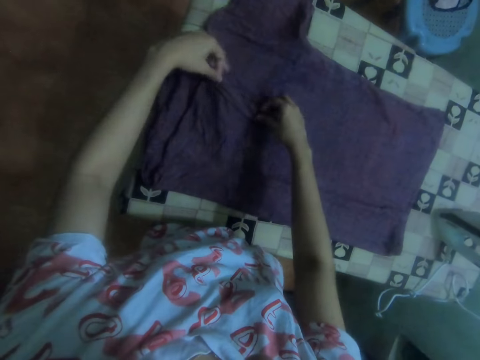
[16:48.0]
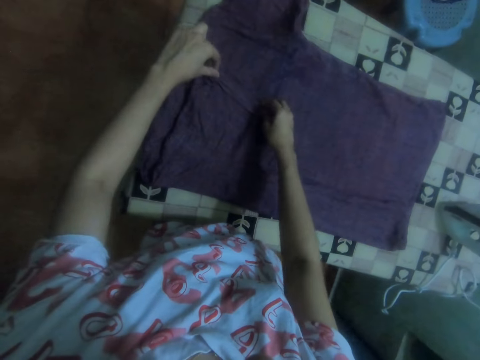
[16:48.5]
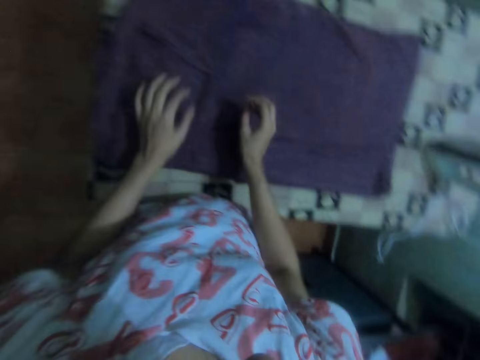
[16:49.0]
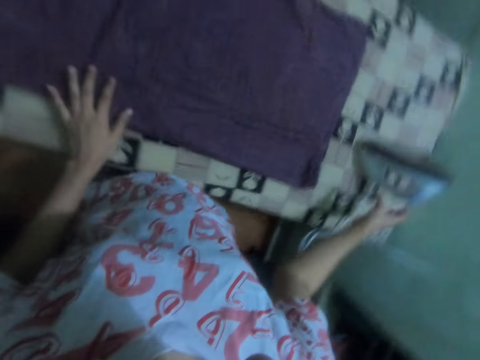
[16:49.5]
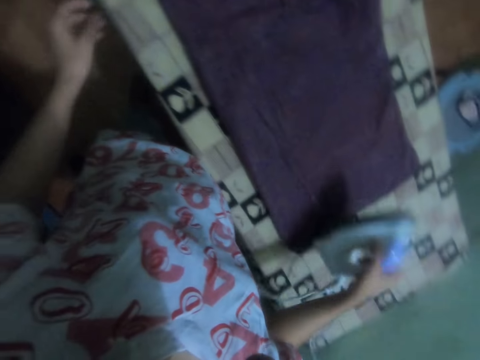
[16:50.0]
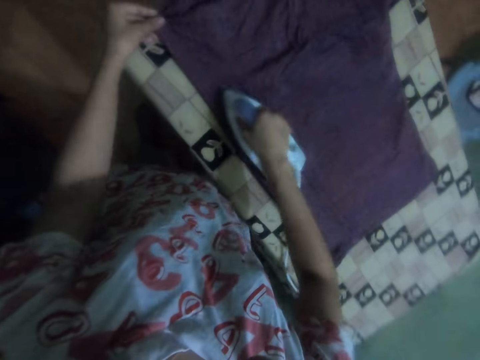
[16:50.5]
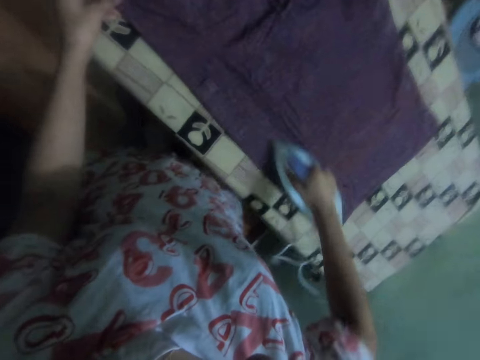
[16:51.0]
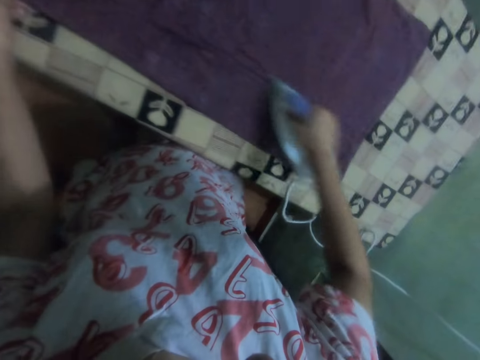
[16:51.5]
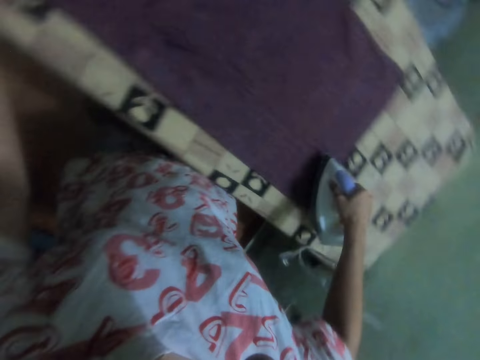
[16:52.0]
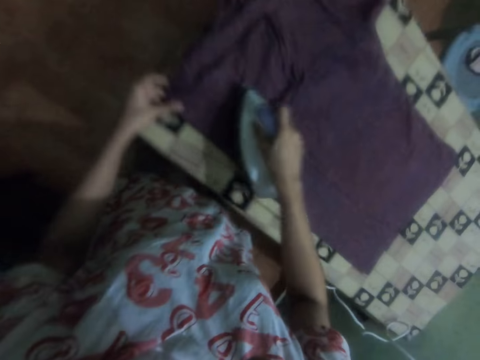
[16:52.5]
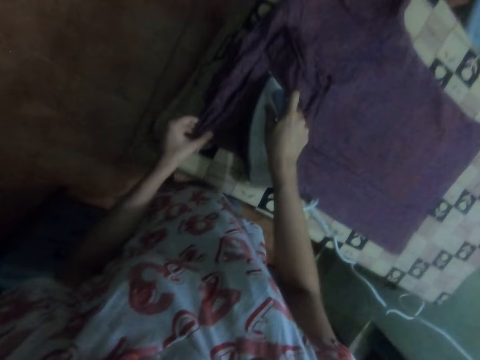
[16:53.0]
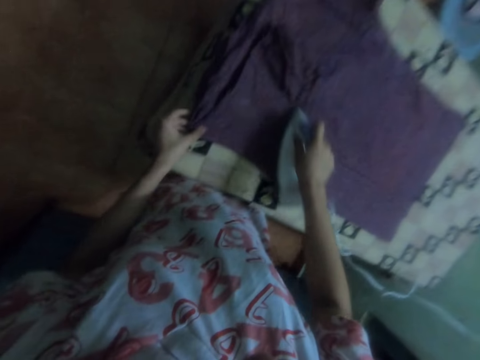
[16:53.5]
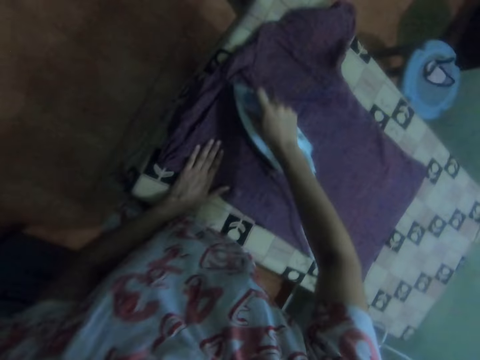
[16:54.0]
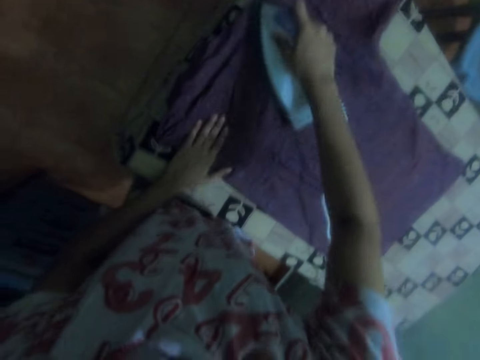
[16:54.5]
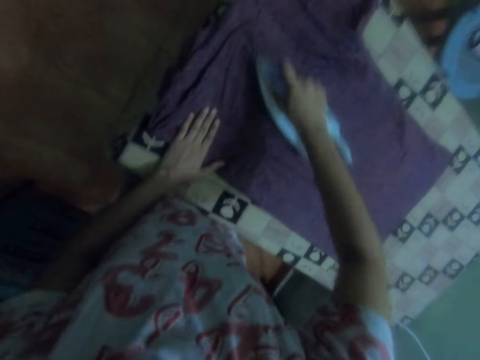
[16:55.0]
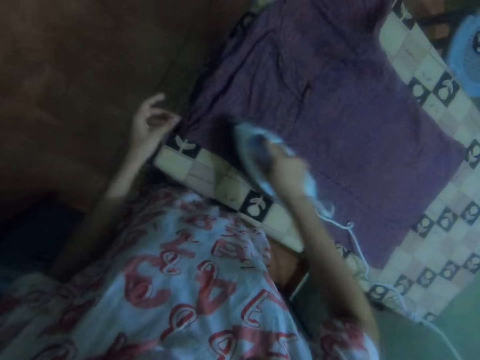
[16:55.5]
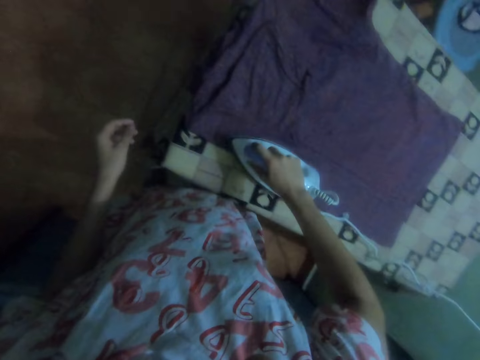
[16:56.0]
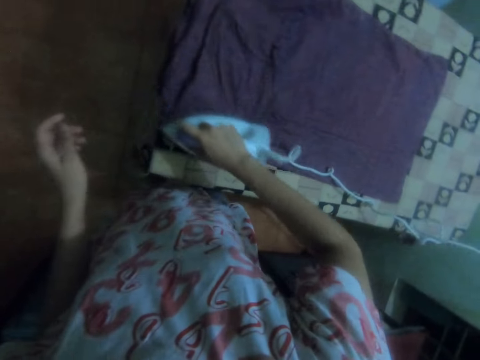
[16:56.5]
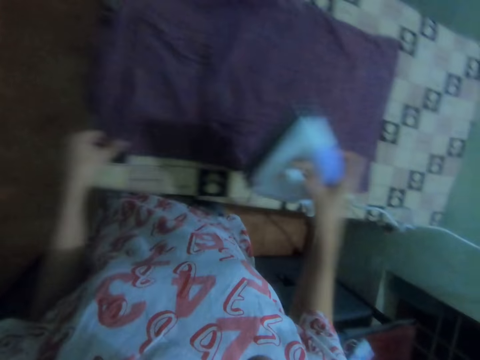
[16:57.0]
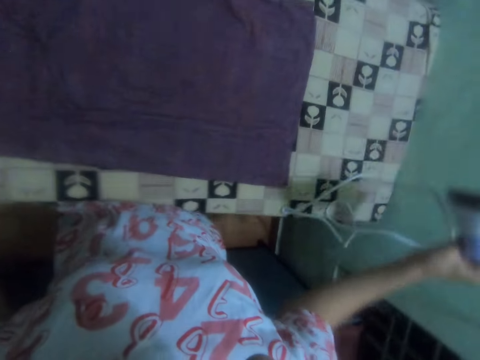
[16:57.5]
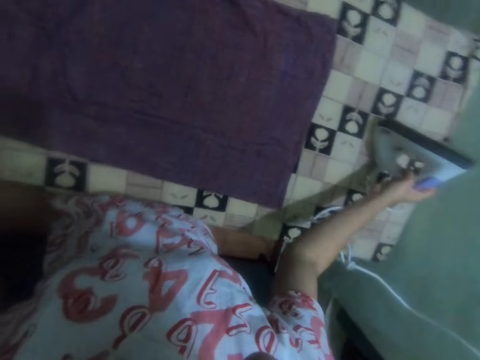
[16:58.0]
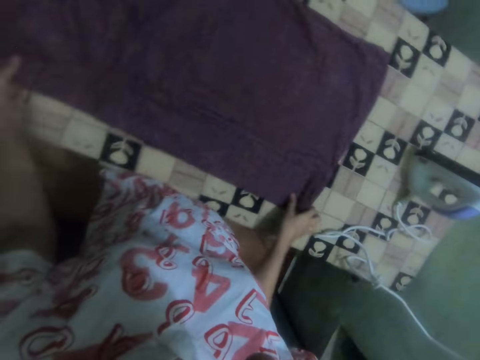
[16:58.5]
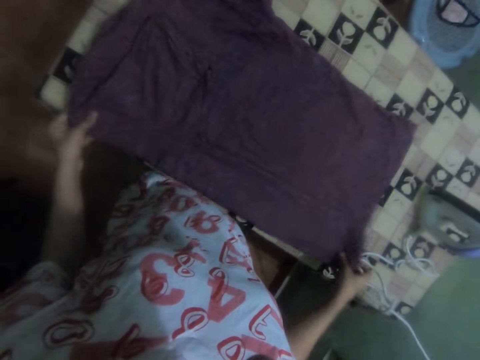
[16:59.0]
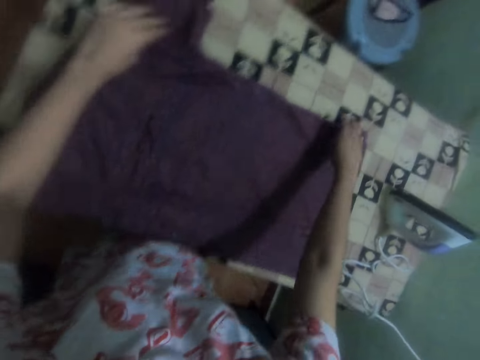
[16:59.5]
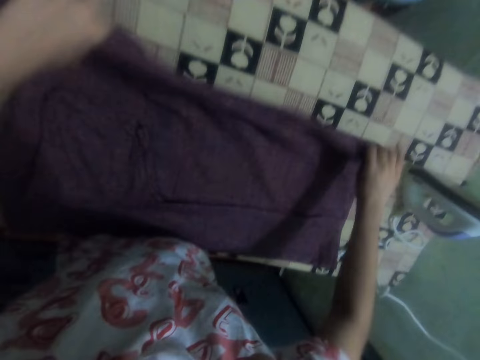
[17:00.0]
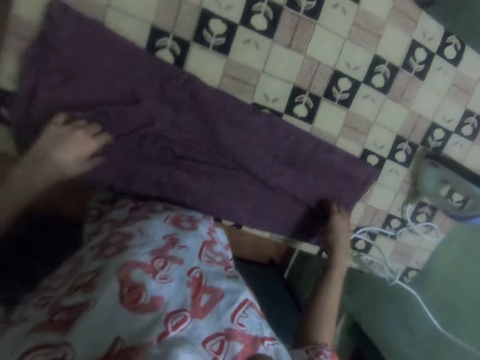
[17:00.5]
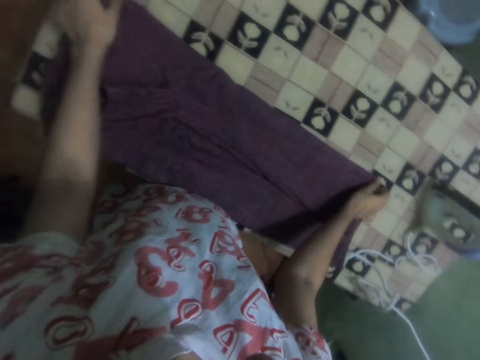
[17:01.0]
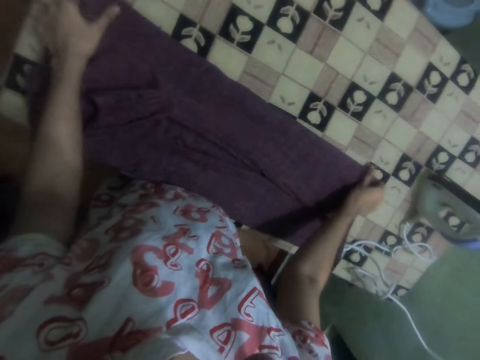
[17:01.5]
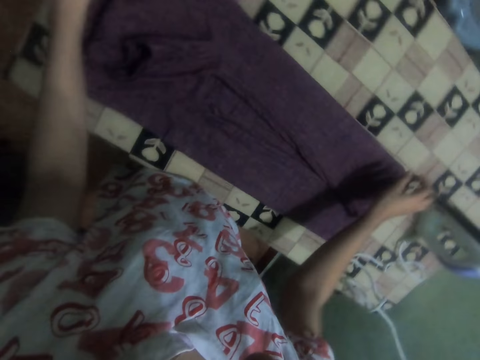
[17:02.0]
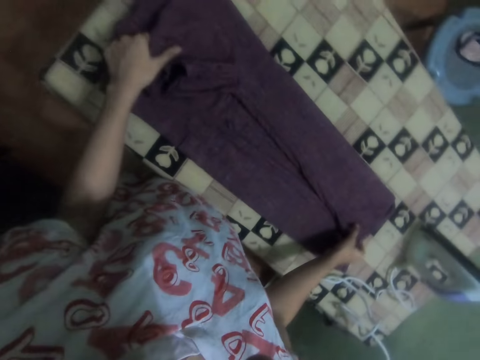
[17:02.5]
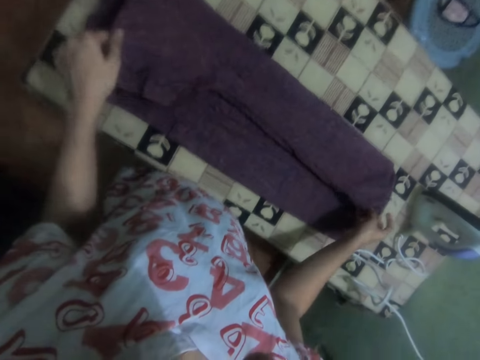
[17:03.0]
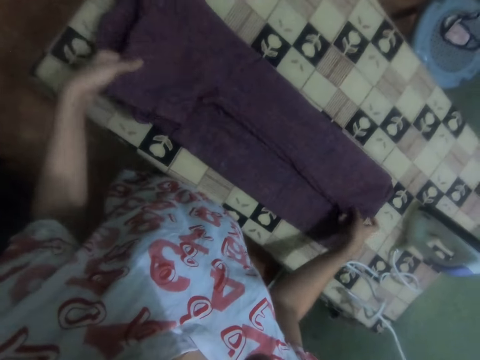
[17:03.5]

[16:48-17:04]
The camera wearer picks up an iron box on the table. She irons a shirt with the iron. She drops the iron on the table. She adjusts the shirt on the table. She folds the shirt with her hands. She adjusts the shirt on the table.

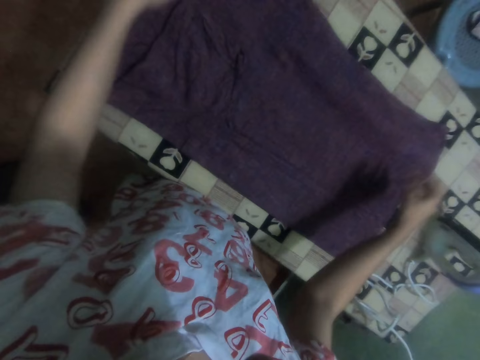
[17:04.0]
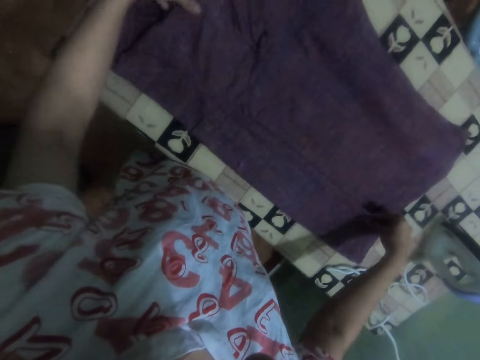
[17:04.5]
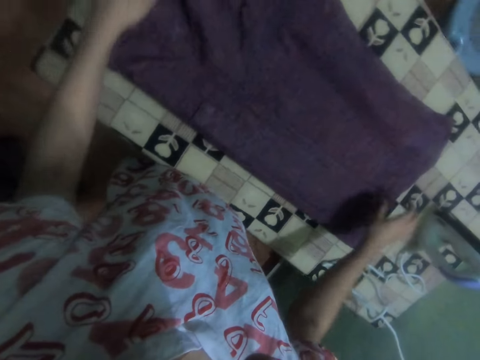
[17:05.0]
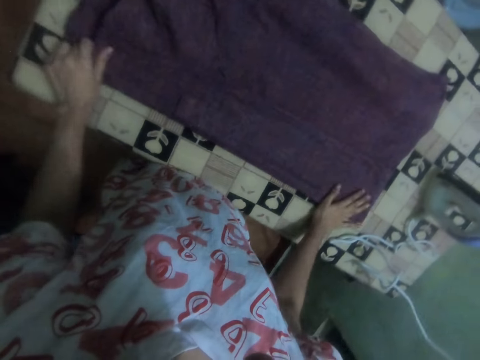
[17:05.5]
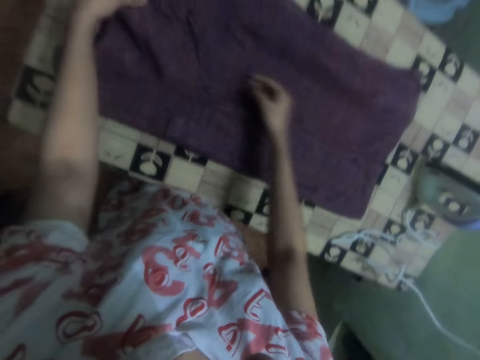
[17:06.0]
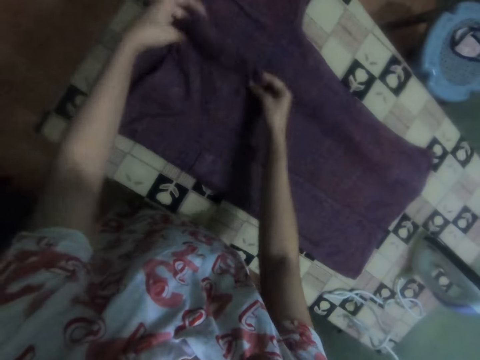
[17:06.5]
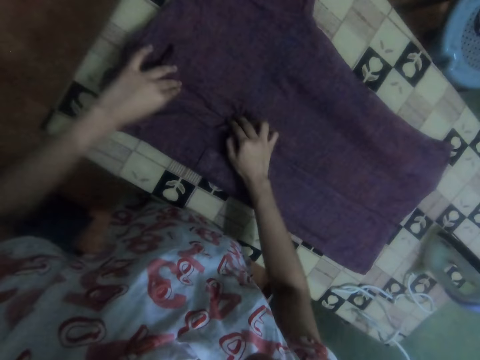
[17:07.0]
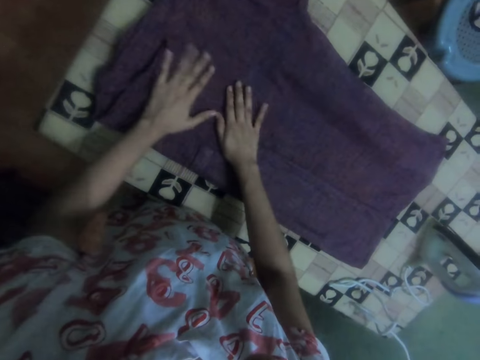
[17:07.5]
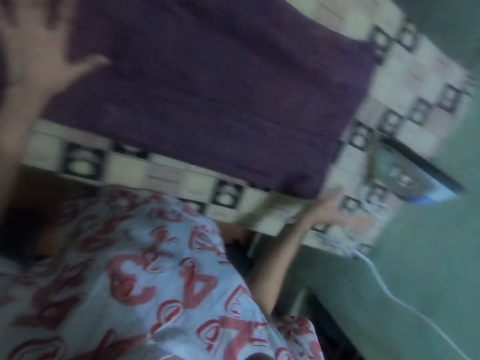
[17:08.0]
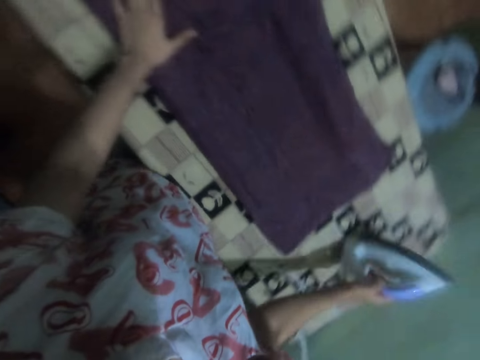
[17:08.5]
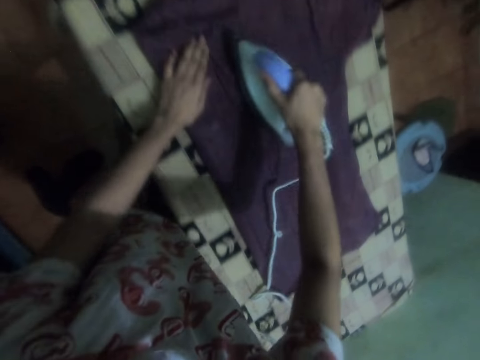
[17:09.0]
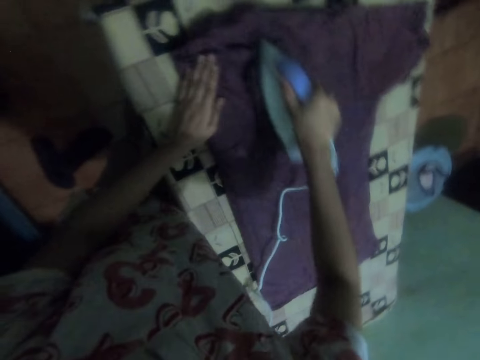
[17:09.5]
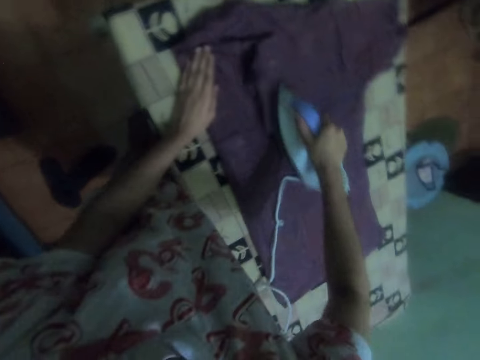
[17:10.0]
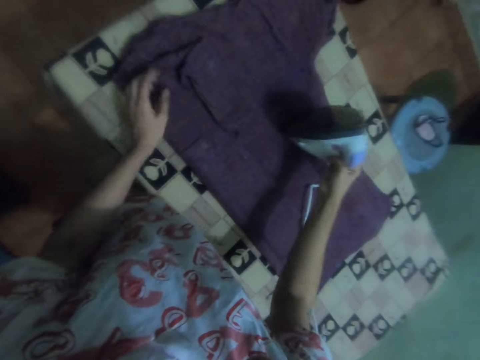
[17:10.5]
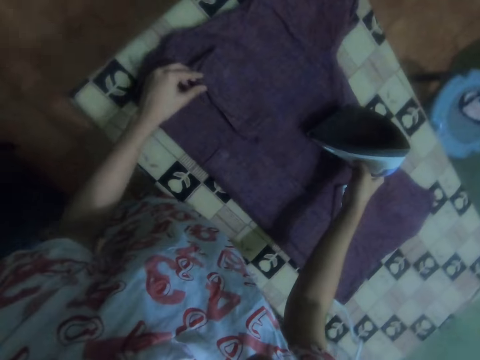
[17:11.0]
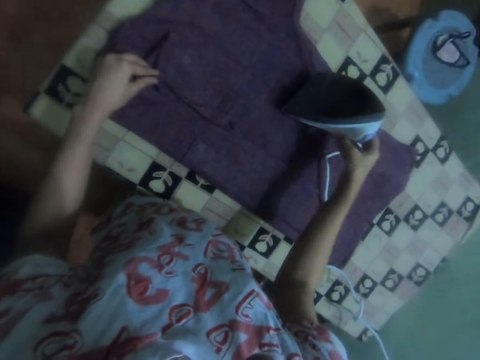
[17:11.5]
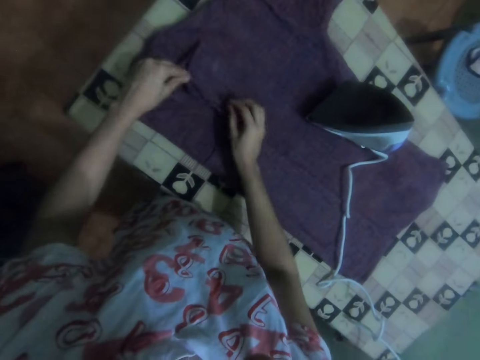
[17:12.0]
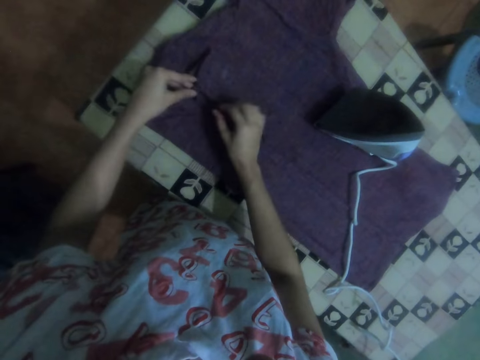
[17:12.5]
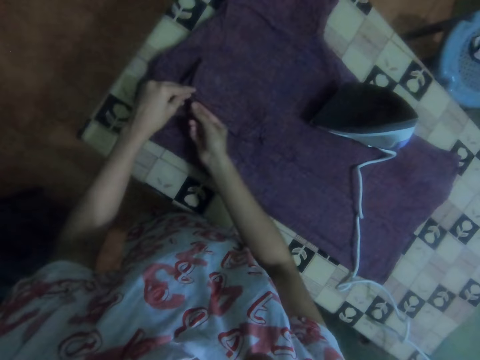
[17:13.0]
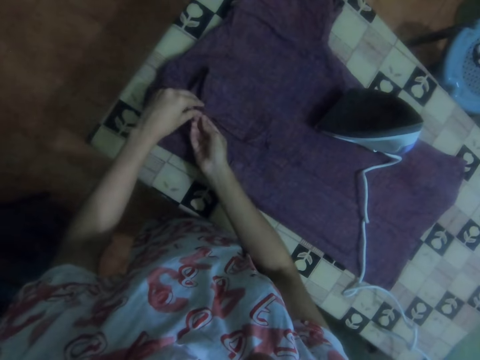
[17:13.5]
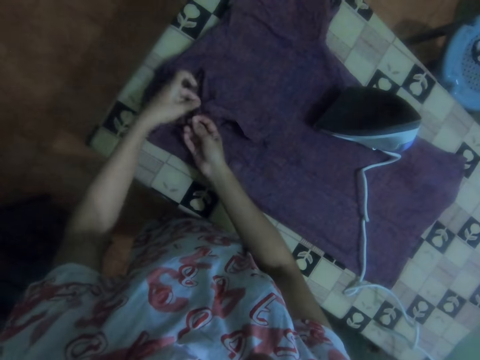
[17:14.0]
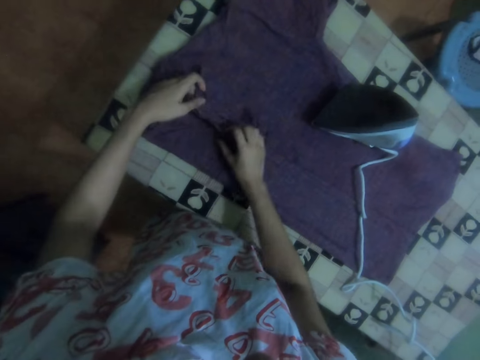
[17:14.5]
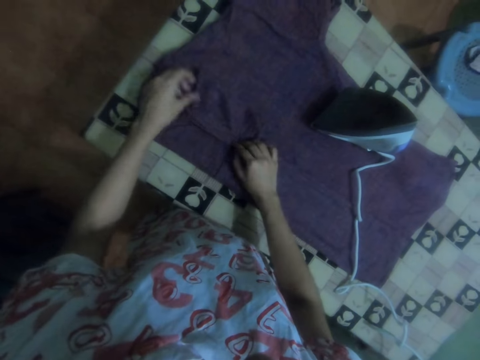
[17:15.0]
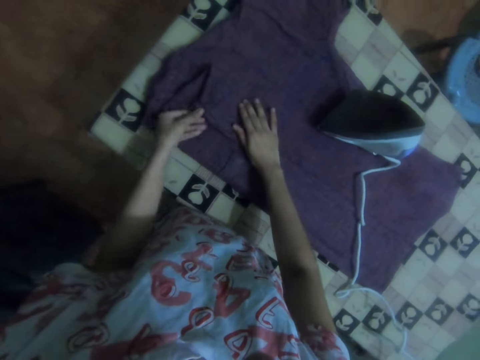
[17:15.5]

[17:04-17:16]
The camera wearer unfolds a shirt. They adjust the shirt on the table. They pick up an iron box on the table. They iron the shirt with the iron. They place the iron box on the shirt. They adjust the shirt on the table.
